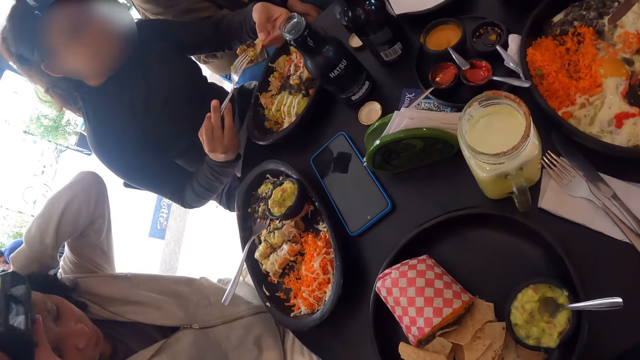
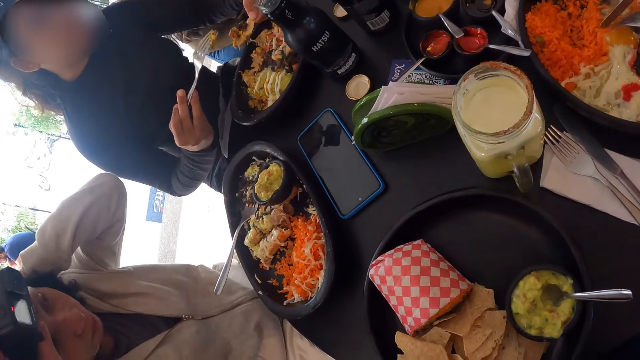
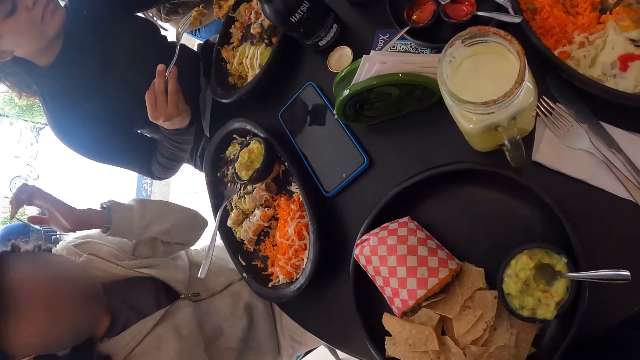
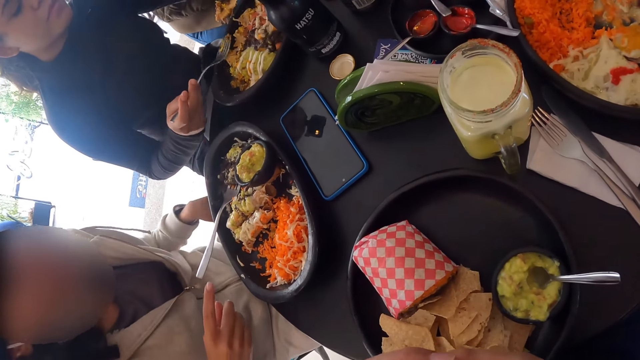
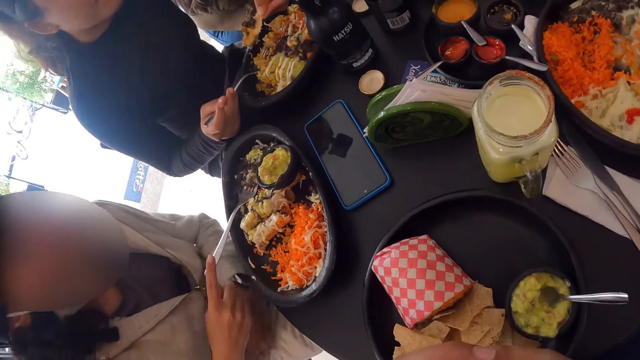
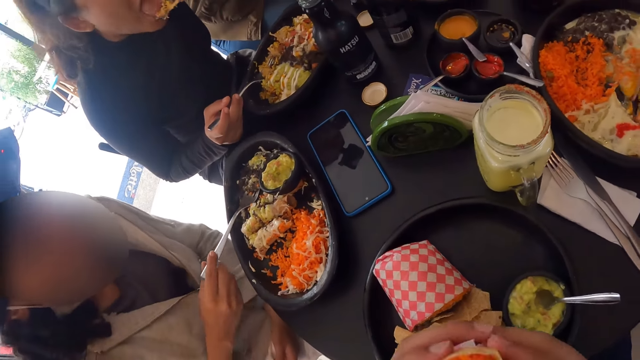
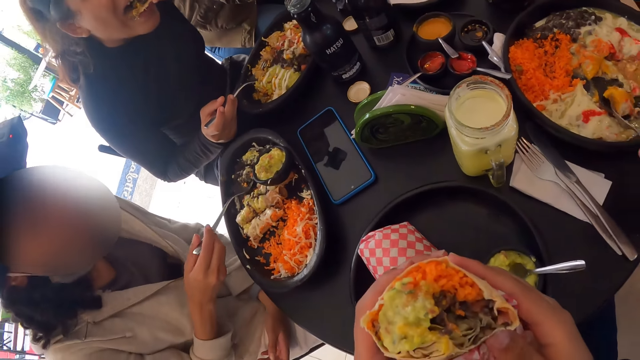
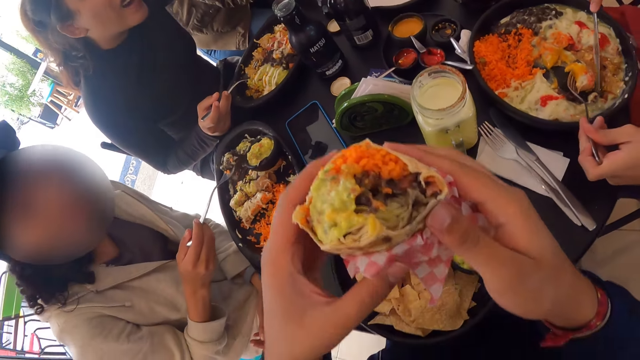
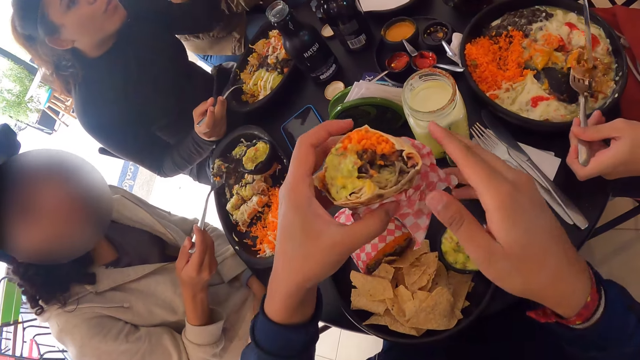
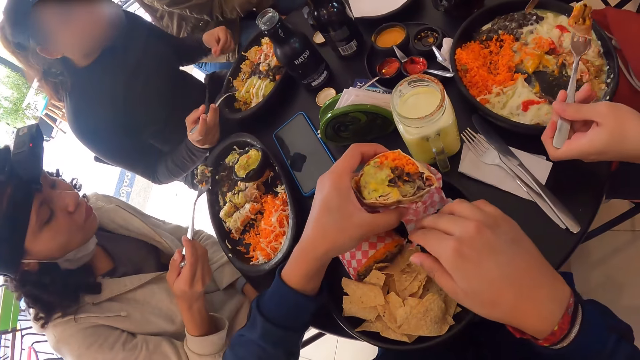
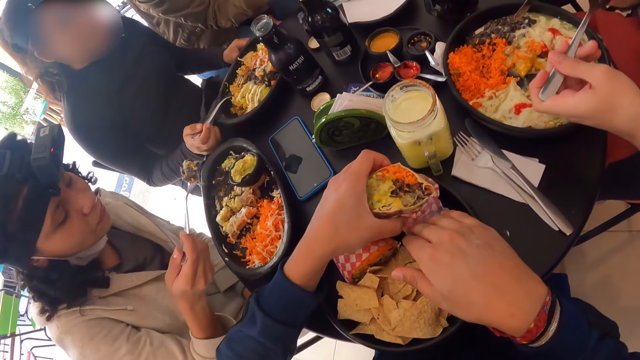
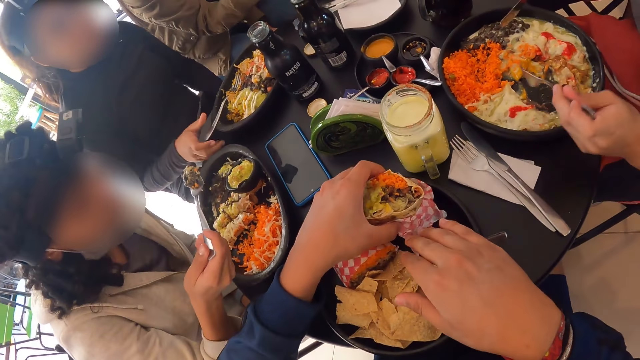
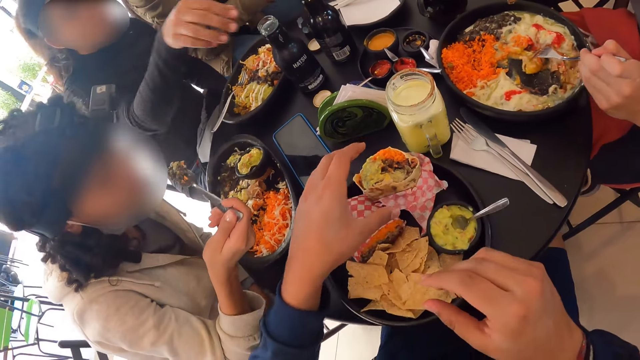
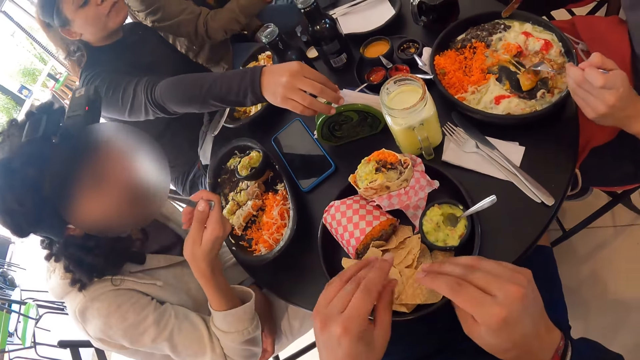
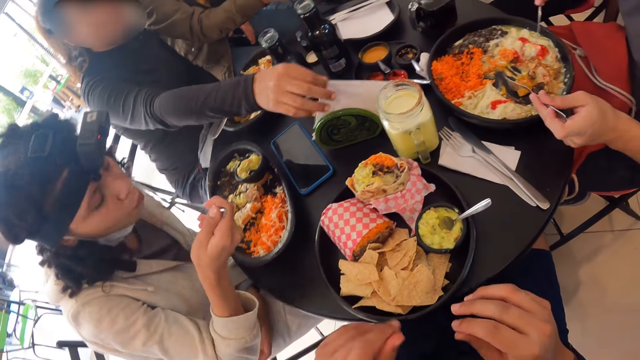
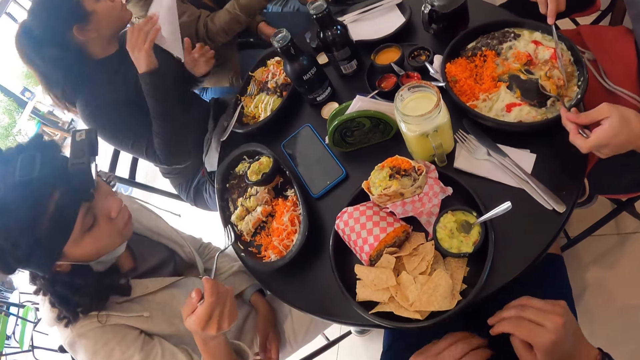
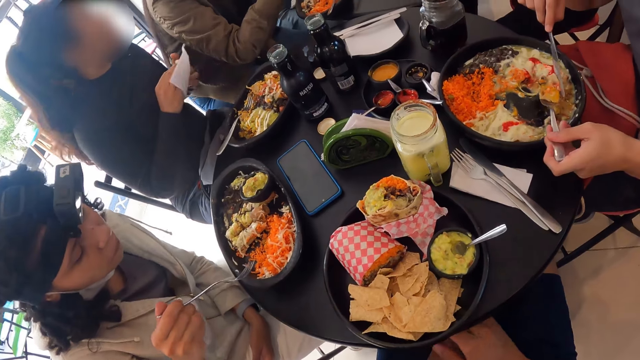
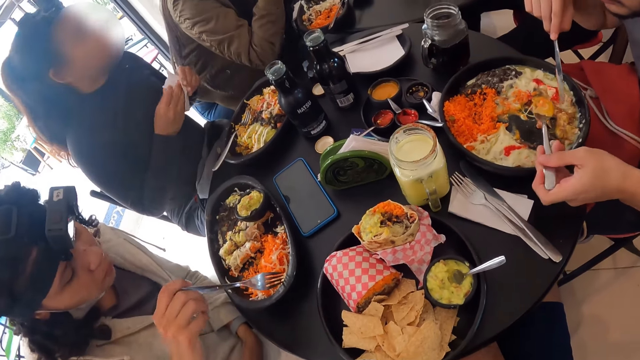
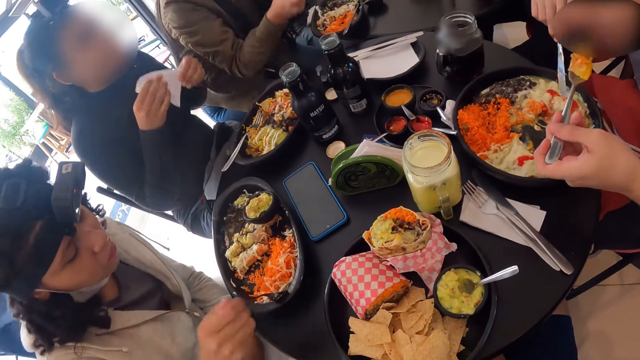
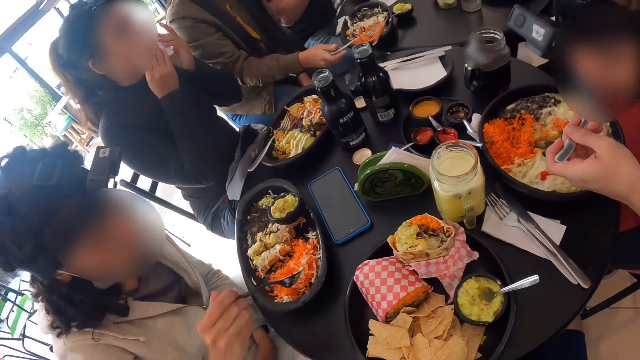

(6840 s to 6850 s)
The camera wearer drops the wrap salad on the table with his left hand.

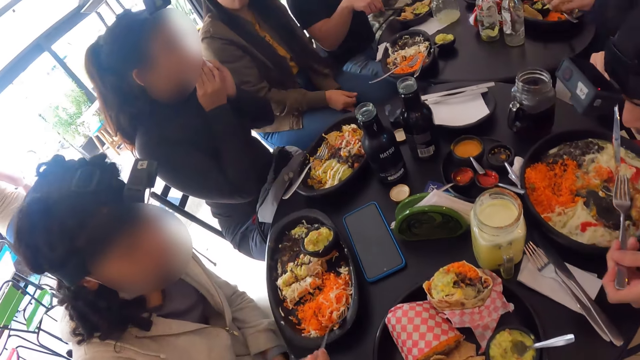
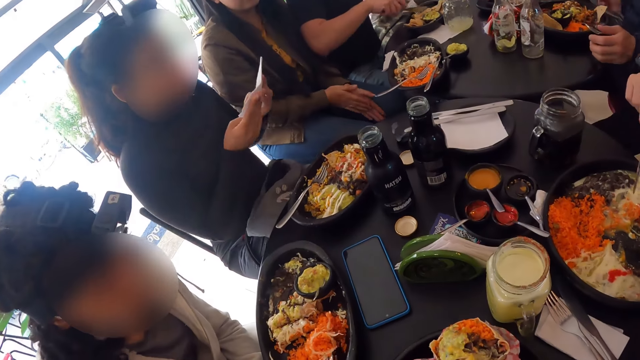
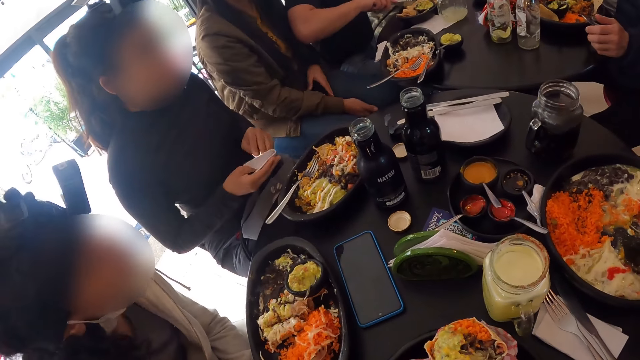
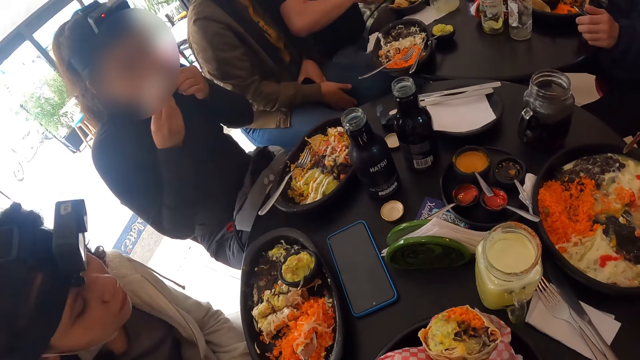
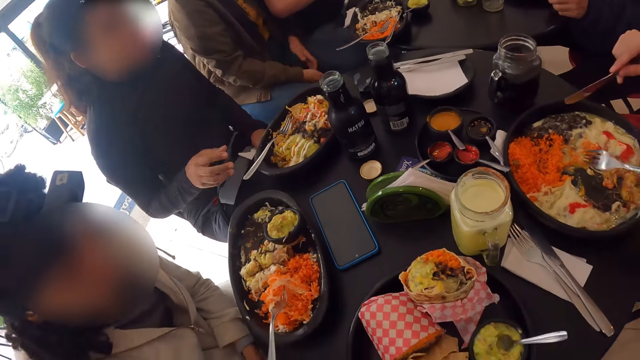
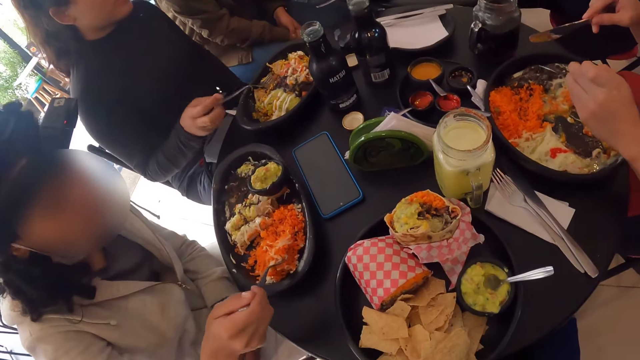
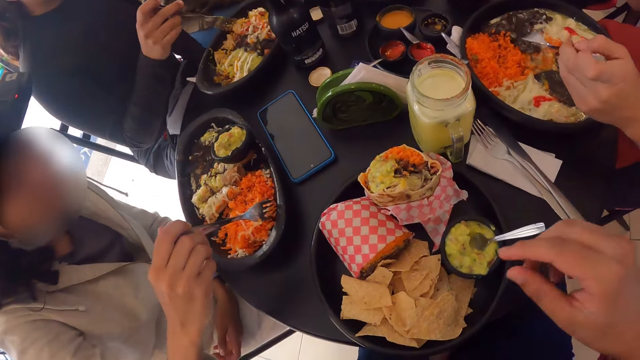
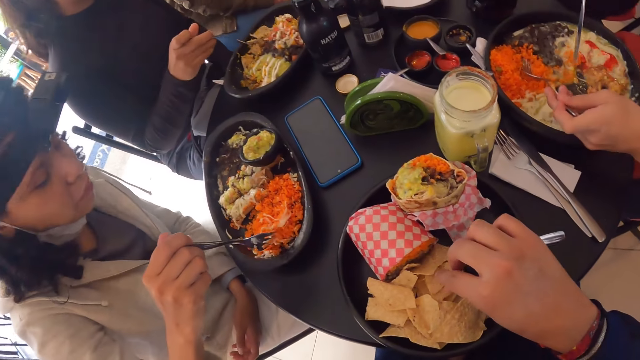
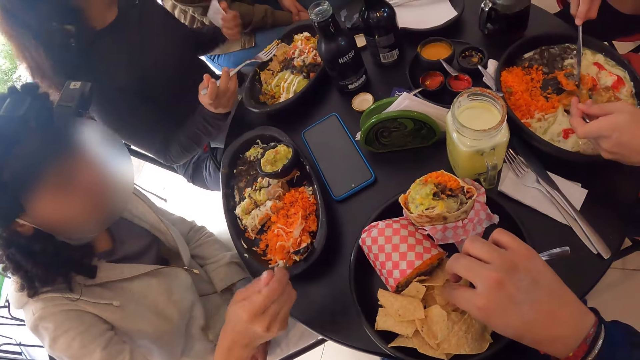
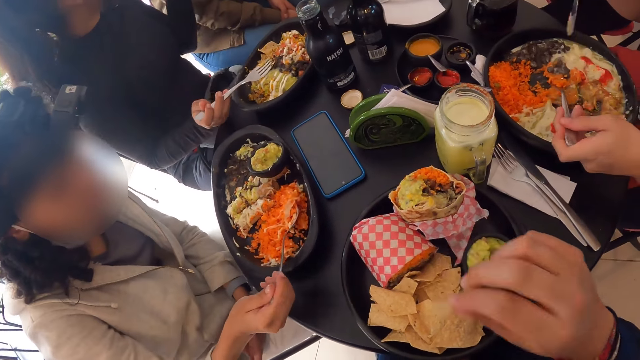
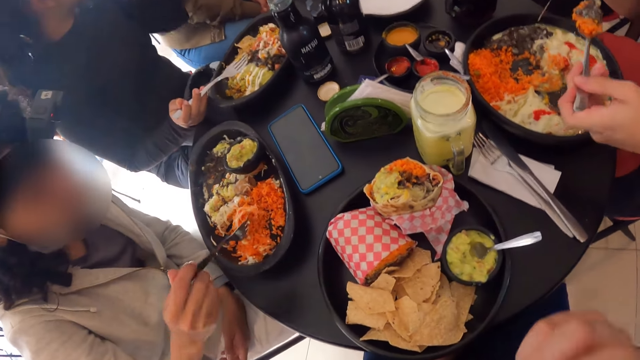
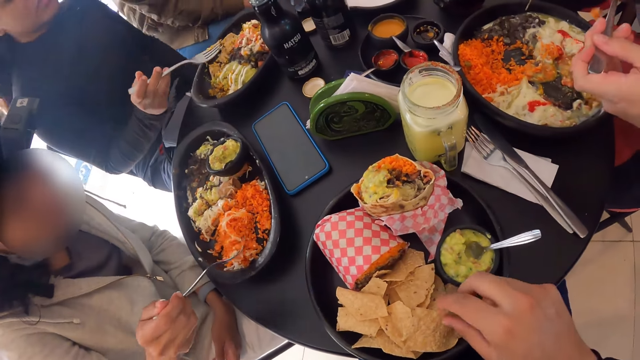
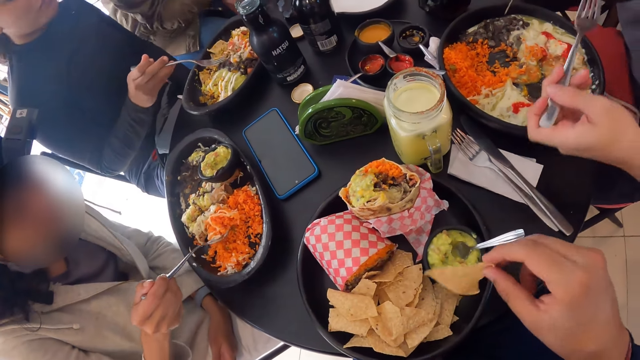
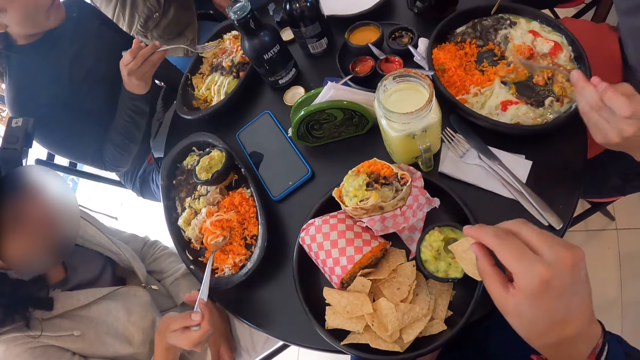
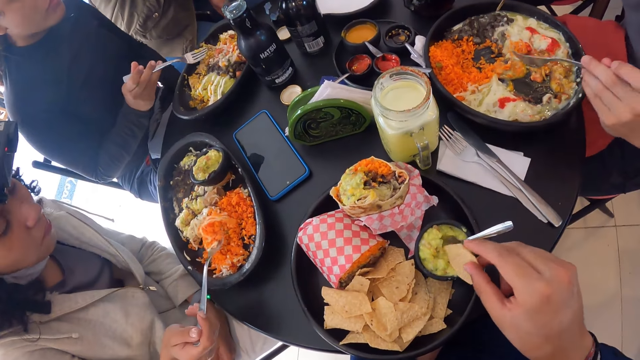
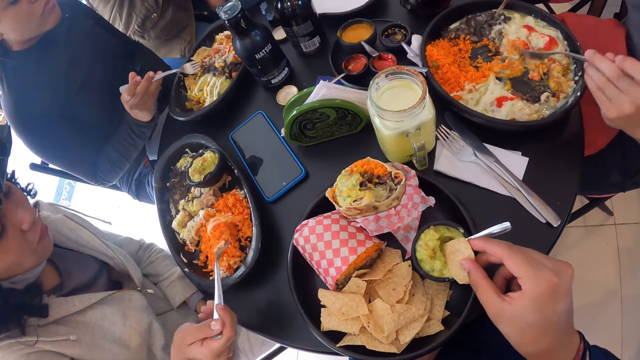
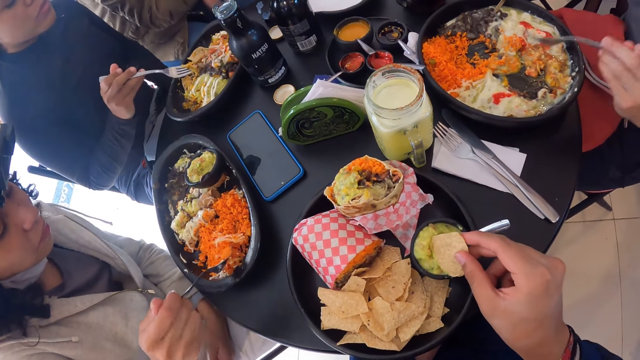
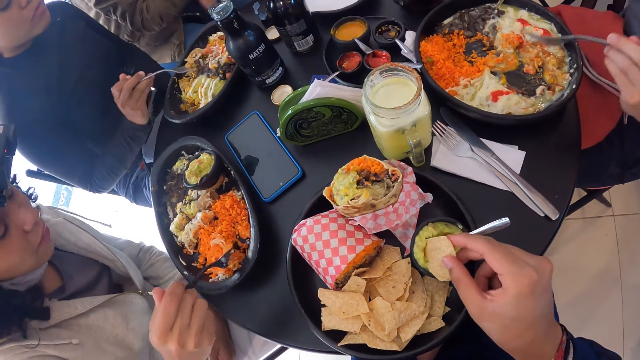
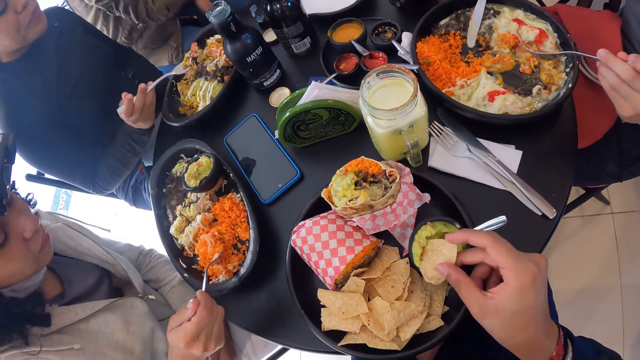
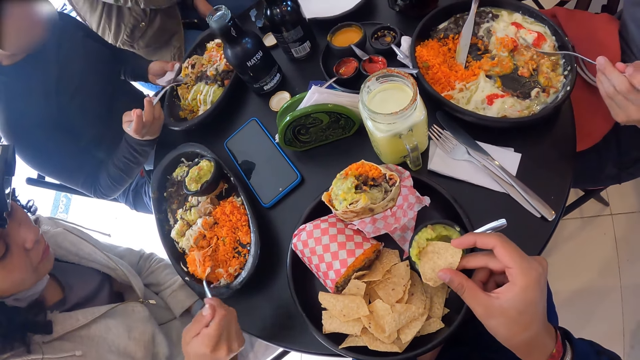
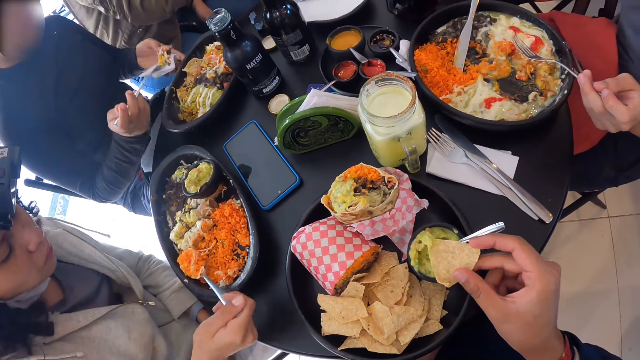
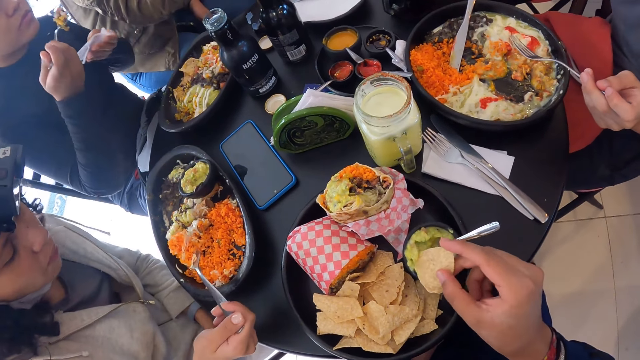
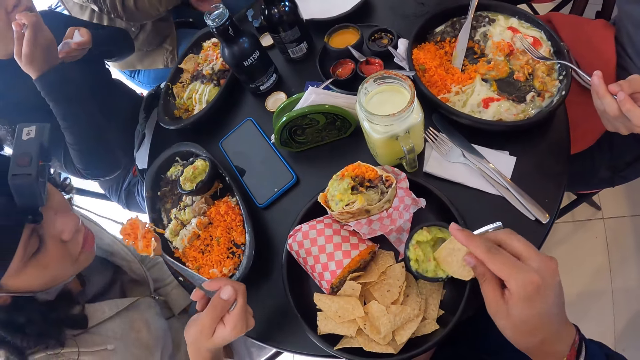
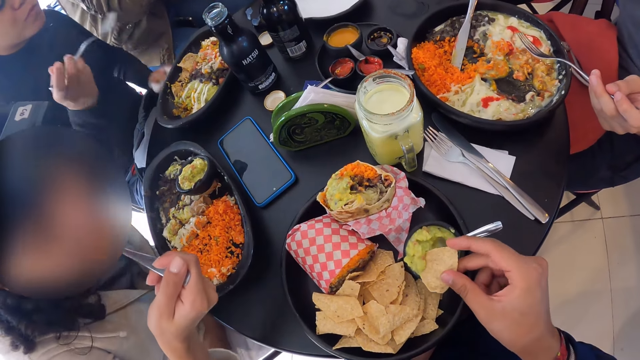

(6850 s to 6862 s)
The camera wearer looks at the table. He picks the chapati from the plate. He eats a chip and a sauce with his right hand. He dips the chapati in guacamole.
